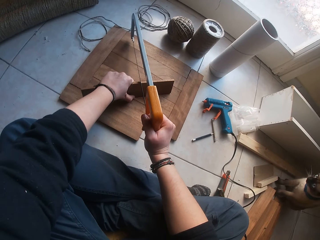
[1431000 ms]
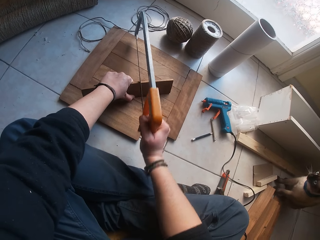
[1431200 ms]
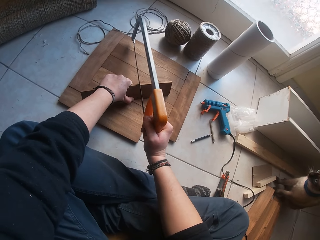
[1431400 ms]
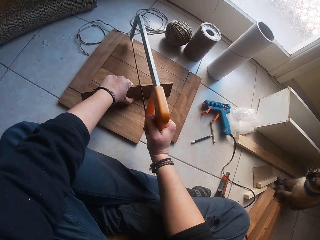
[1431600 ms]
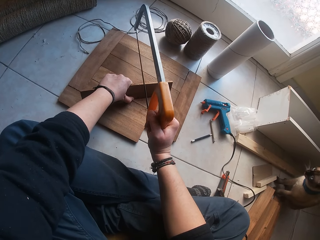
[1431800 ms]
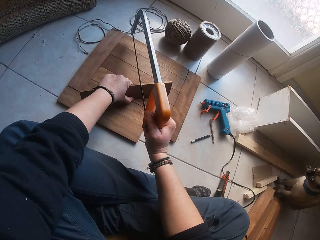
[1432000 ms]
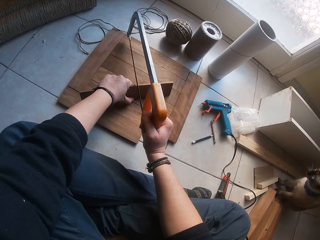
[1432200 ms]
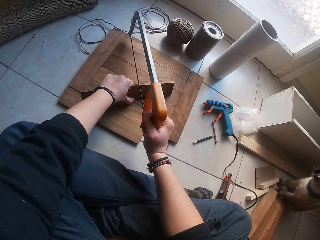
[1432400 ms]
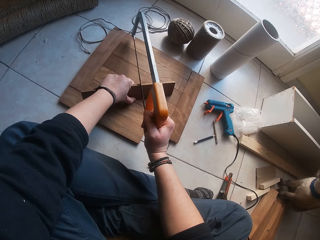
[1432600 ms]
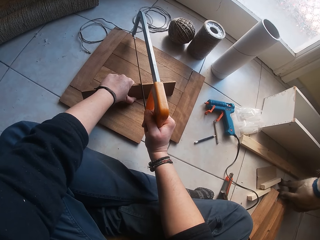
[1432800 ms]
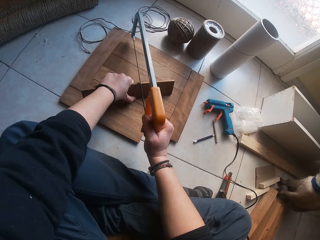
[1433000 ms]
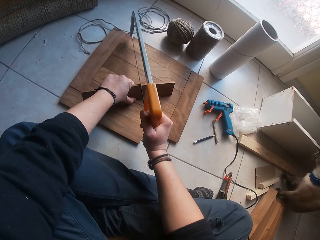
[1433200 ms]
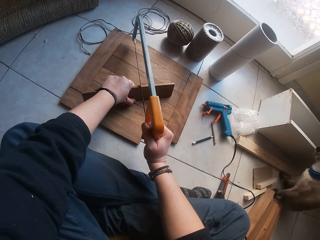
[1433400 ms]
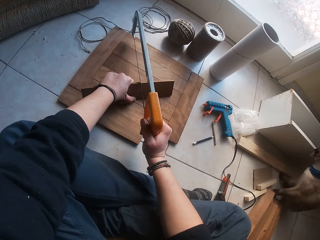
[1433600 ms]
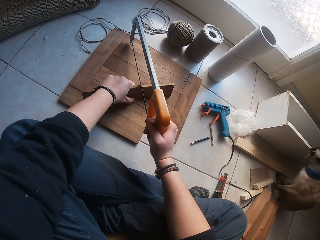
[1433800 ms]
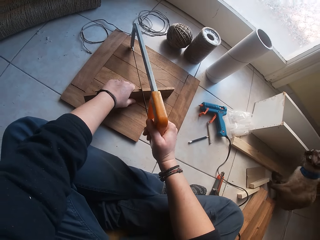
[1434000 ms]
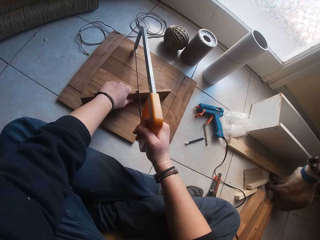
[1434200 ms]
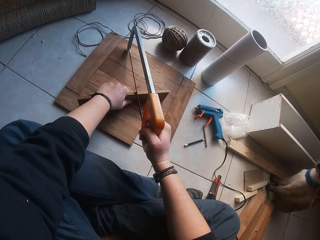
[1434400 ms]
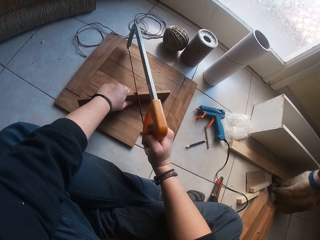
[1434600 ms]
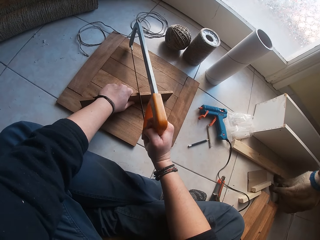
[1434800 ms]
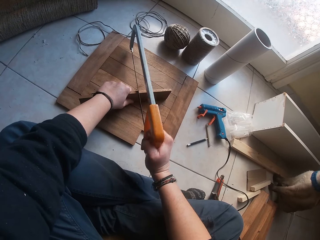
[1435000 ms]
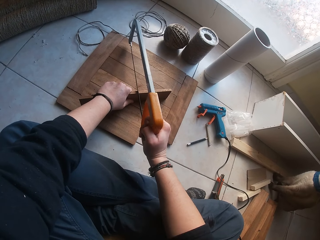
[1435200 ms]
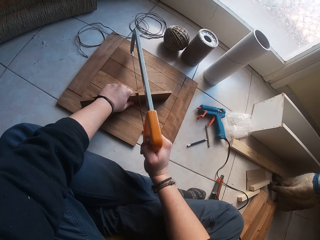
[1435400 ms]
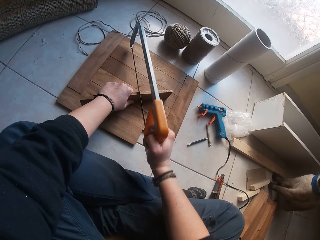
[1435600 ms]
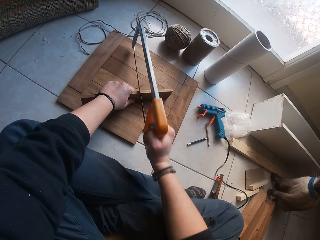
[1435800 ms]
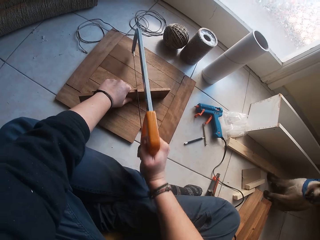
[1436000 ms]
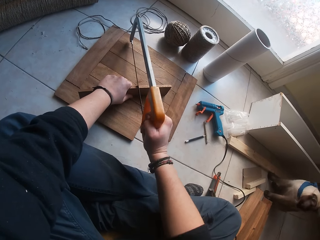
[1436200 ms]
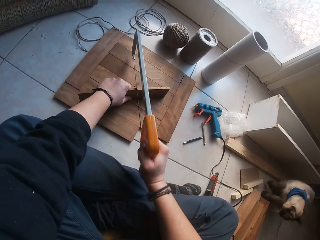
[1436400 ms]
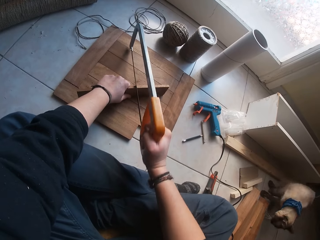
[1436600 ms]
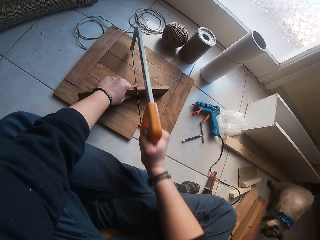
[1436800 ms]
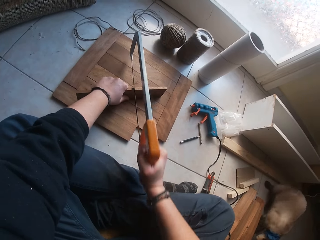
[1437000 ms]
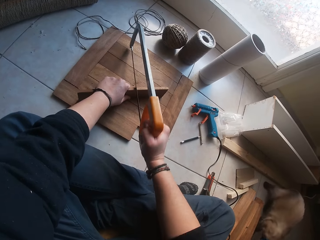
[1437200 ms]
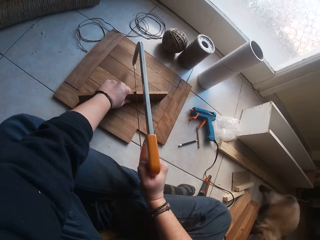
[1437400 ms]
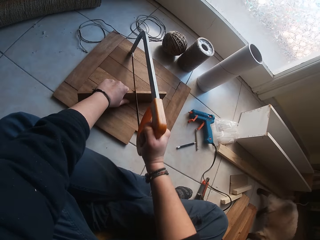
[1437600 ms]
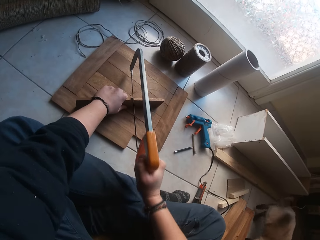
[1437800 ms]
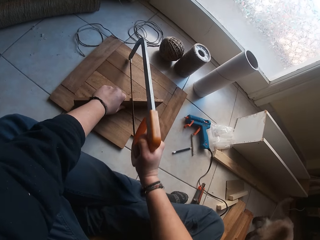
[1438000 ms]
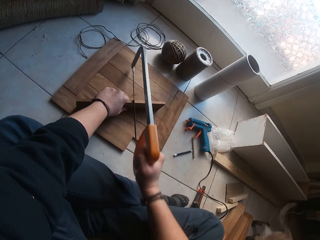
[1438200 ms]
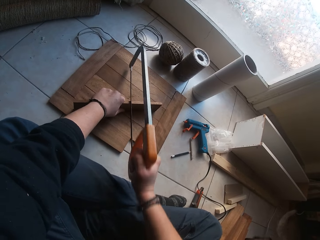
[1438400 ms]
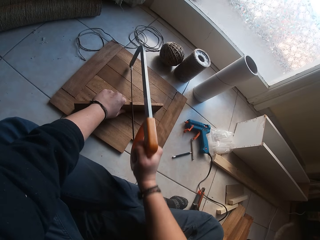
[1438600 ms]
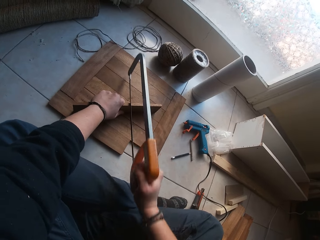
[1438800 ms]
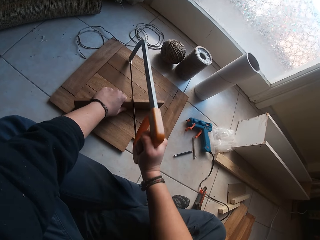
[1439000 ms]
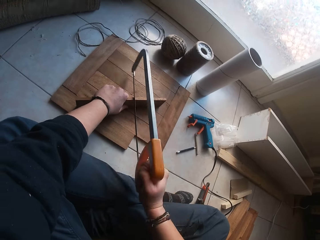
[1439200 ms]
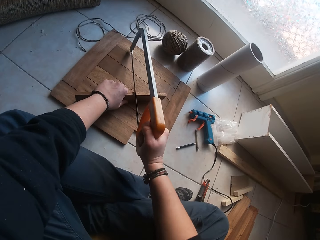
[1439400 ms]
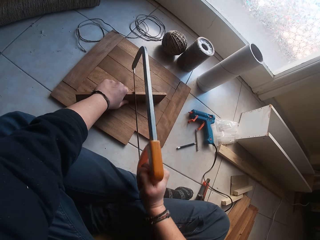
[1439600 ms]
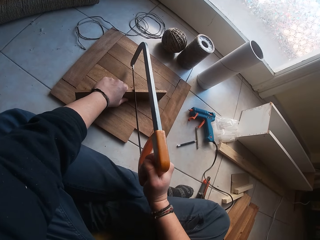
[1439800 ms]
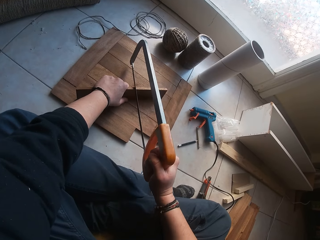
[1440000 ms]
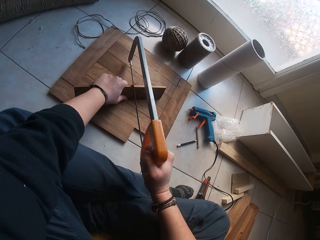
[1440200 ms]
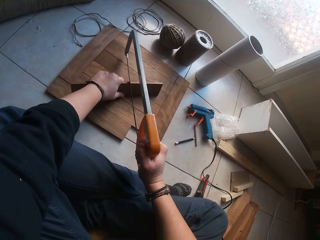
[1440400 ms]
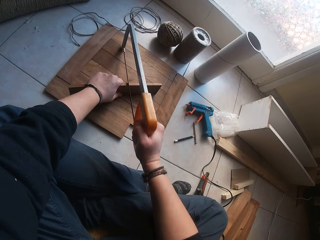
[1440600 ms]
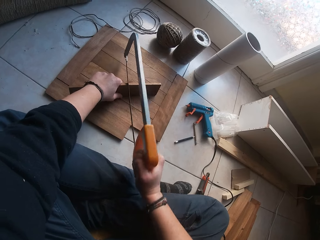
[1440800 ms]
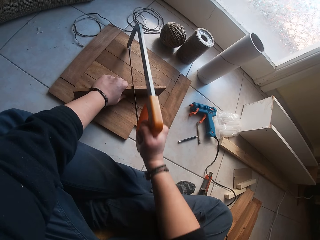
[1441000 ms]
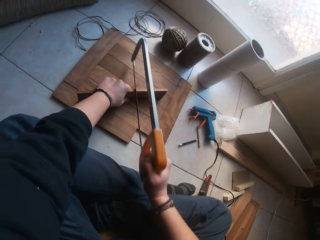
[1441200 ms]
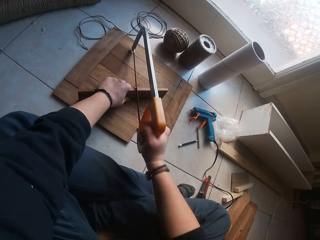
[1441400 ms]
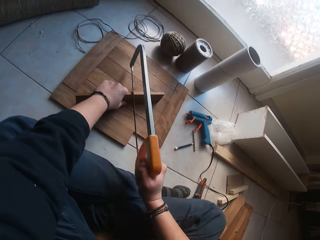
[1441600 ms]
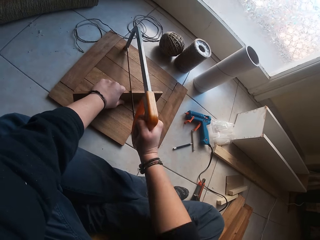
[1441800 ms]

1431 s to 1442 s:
The camera wearer cuts the wood.

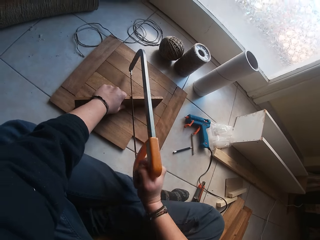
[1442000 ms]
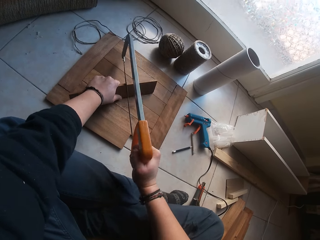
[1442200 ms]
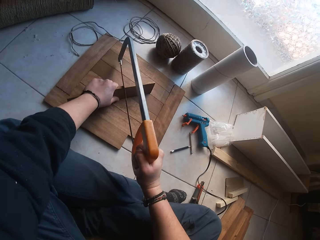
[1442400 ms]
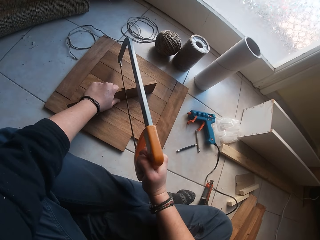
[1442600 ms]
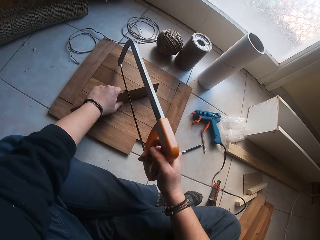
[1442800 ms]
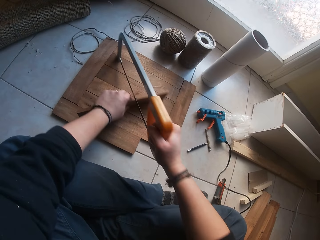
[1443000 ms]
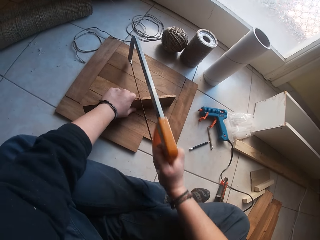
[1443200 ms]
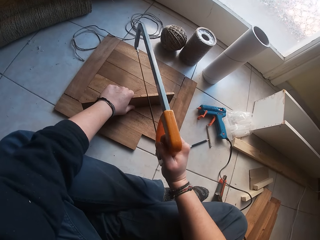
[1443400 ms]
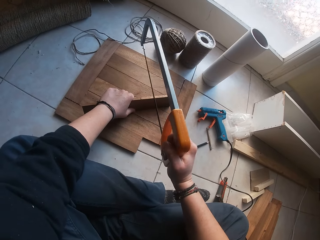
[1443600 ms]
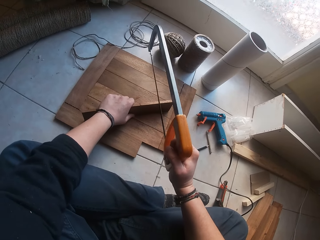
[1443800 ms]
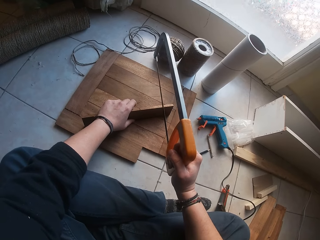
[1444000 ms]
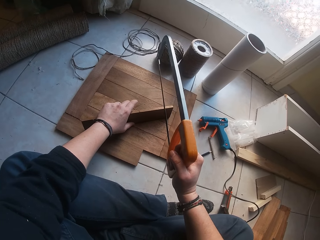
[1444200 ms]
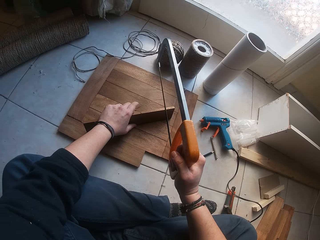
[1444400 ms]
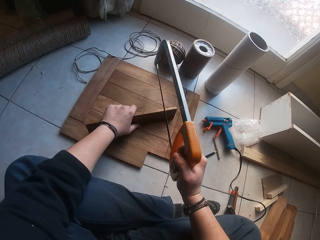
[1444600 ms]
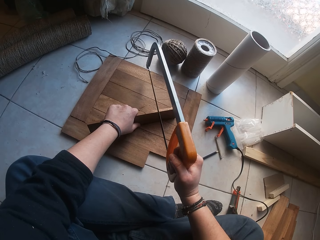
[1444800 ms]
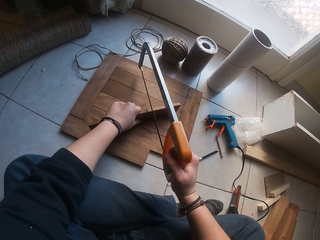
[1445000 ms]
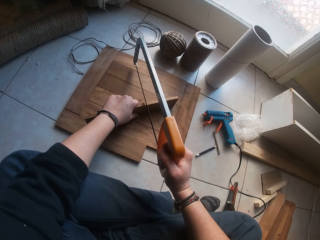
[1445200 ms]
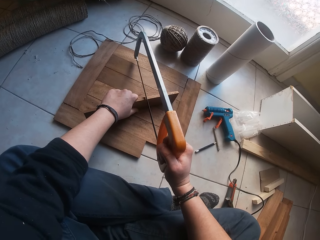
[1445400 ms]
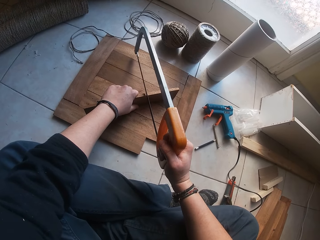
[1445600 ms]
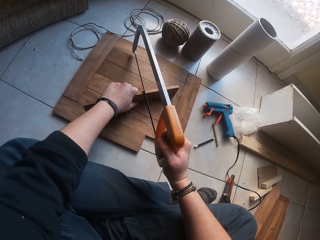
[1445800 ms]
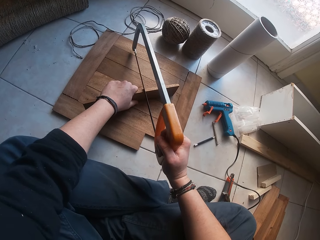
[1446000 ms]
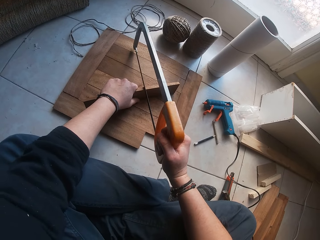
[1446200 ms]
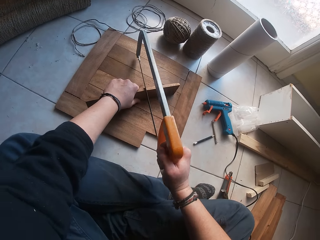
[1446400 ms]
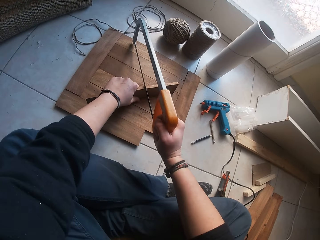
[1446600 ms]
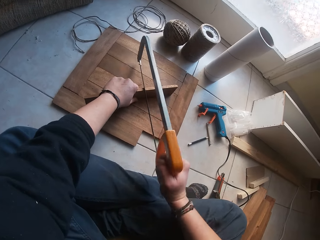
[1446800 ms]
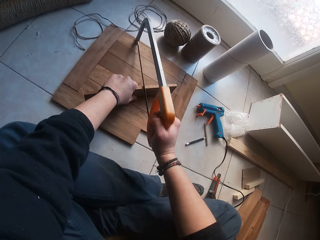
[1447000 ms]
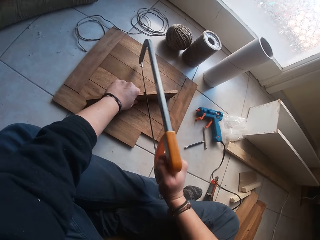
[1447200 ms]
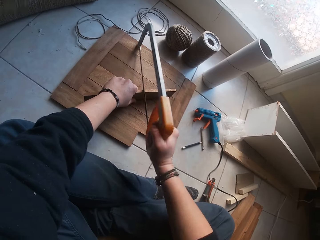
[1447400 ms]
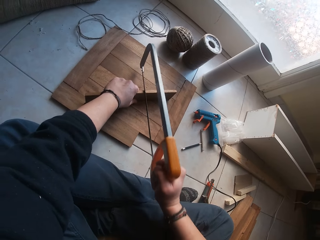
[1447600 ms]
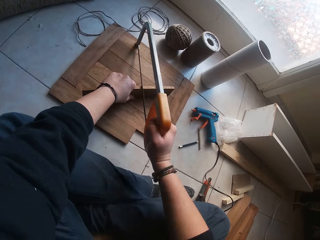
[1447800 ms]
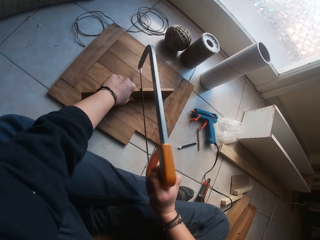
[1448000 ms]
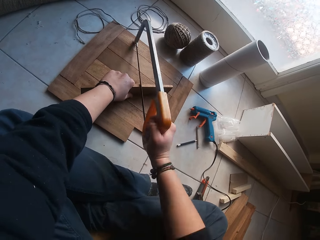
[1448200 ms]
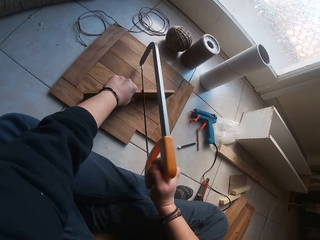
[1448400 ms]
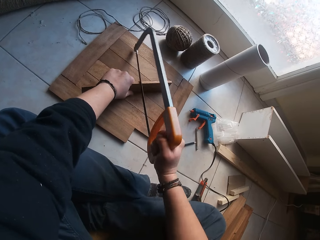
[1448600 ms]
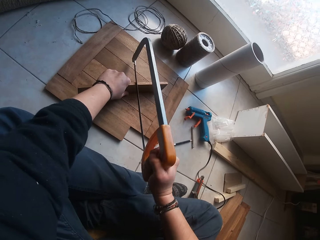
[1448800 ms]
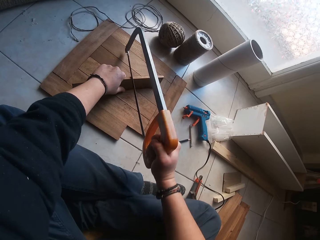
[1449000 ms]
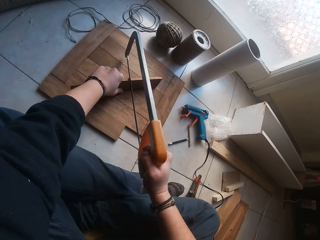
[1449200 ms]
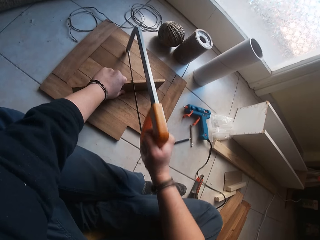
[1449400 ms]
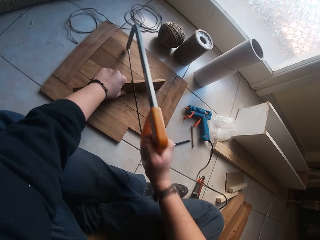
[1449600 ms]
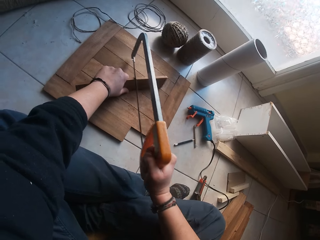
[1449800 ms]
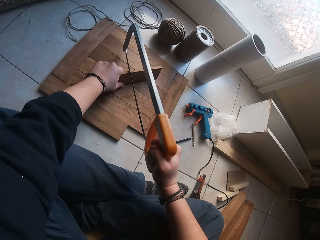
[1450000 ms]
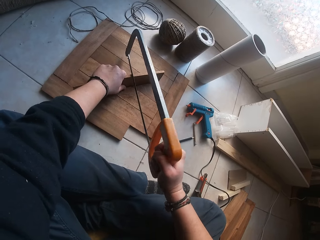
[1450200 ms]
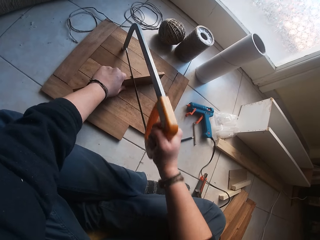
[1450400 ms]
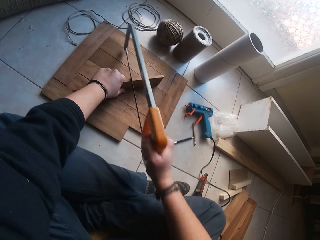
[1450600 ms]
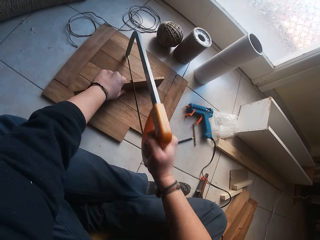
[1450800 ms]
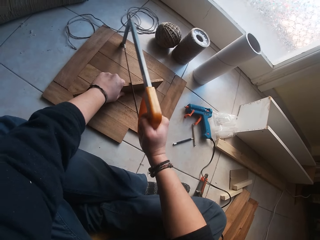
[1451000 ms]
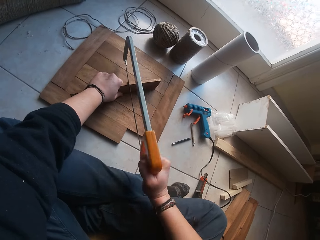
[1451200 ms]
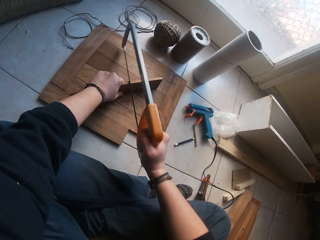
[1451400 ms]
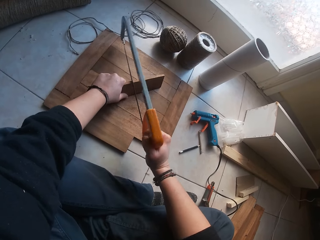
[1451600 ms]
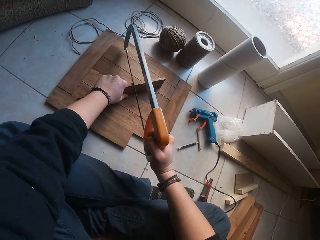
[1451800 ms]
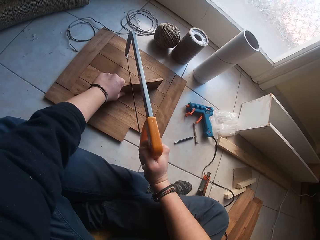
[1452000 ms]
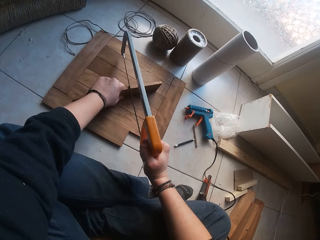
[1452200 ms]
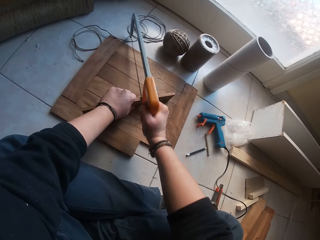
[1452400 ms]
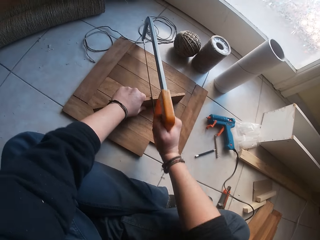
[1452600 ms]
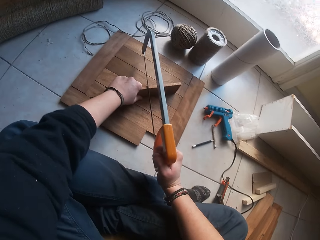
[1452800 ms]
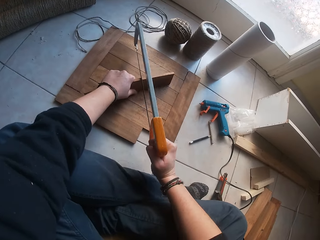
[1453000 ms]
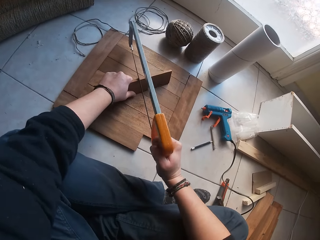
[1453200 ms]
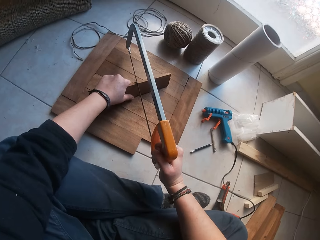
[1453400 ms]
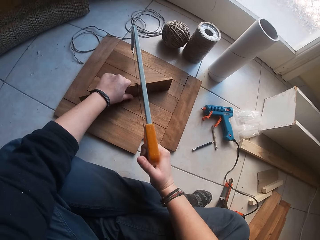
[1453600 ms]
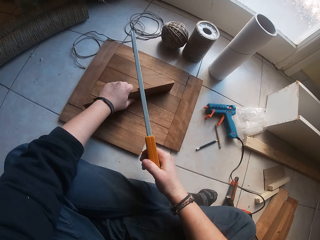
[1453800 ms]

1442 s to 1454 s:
The camera wearer lifts the seesaw. They place the seesaw on the wood and cut the wood.
